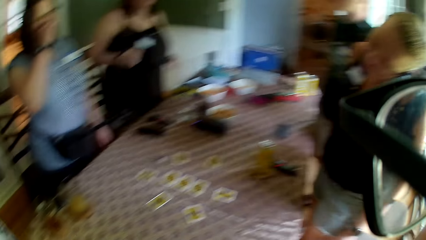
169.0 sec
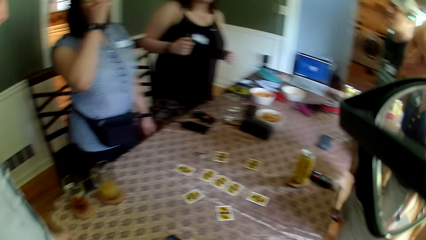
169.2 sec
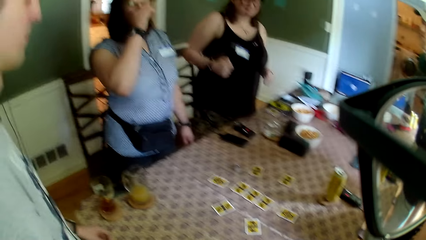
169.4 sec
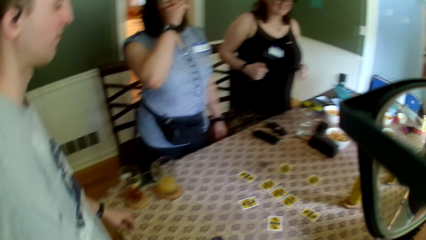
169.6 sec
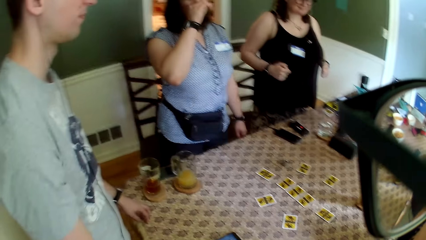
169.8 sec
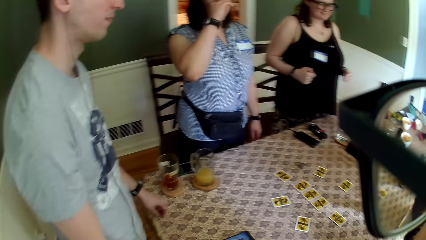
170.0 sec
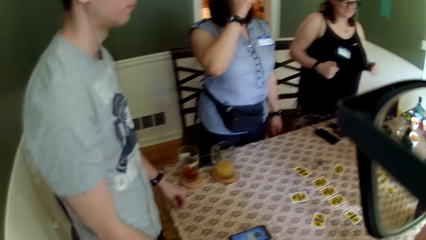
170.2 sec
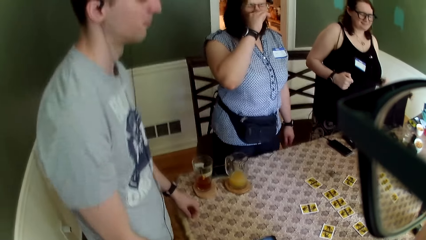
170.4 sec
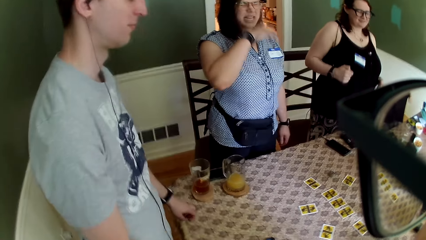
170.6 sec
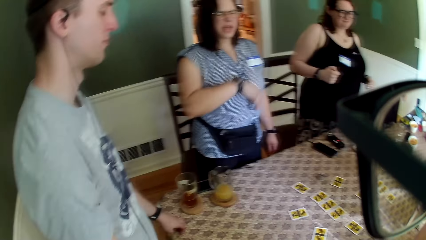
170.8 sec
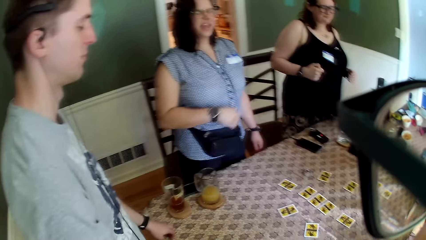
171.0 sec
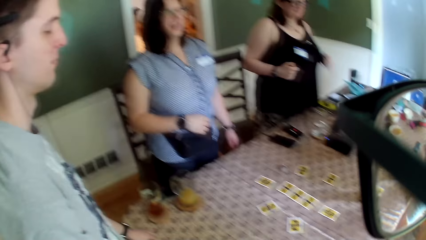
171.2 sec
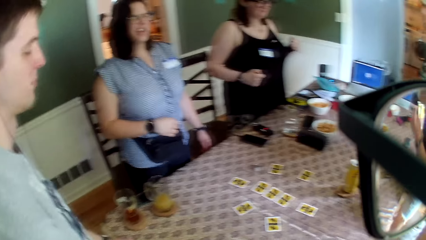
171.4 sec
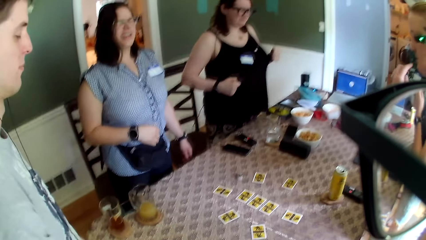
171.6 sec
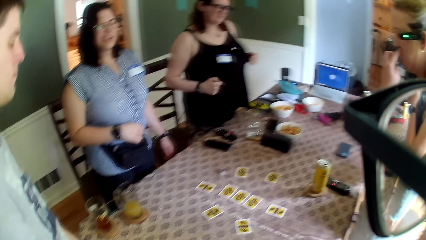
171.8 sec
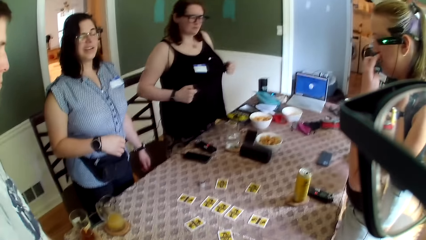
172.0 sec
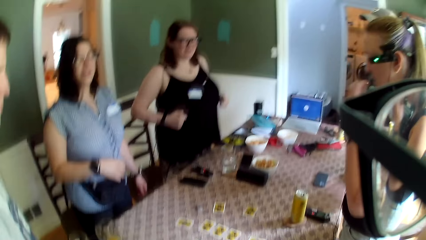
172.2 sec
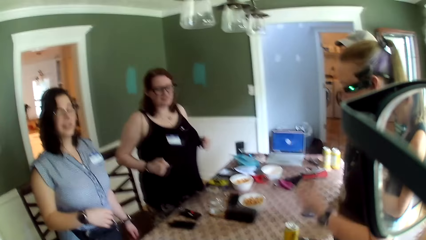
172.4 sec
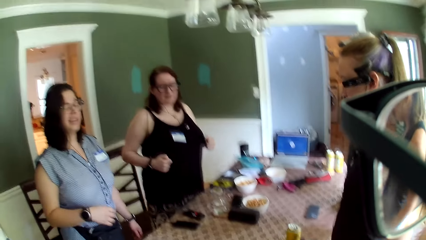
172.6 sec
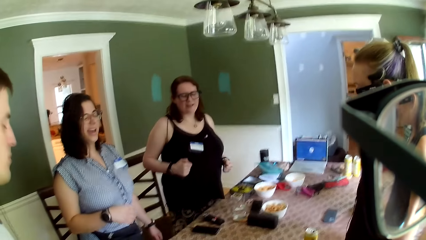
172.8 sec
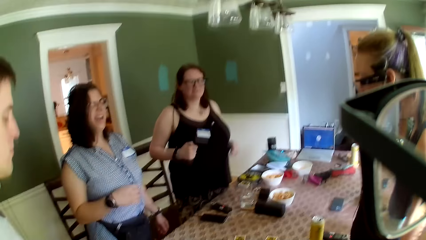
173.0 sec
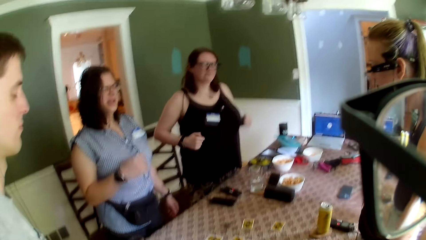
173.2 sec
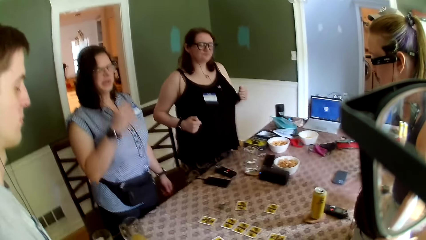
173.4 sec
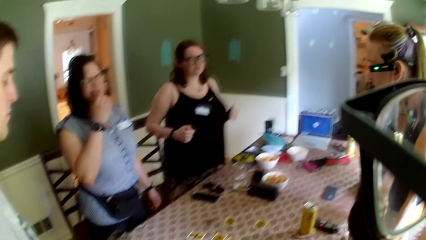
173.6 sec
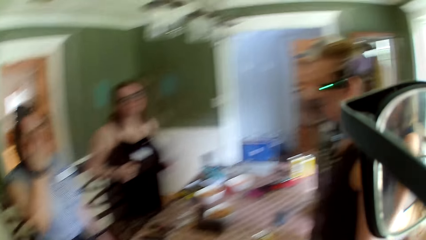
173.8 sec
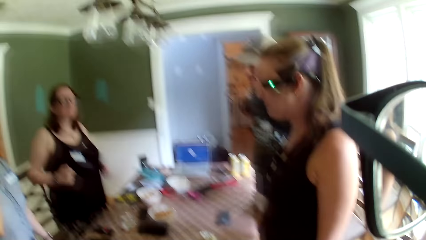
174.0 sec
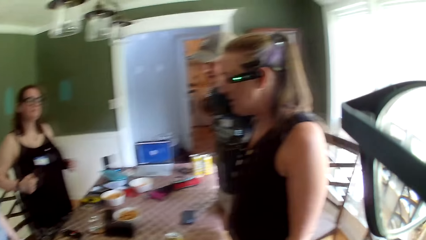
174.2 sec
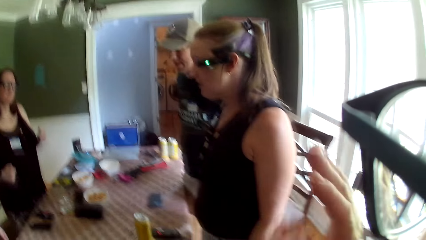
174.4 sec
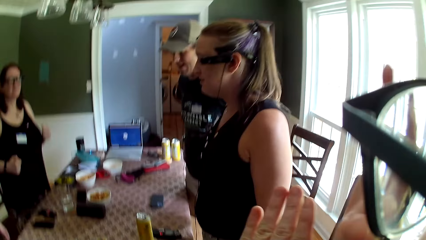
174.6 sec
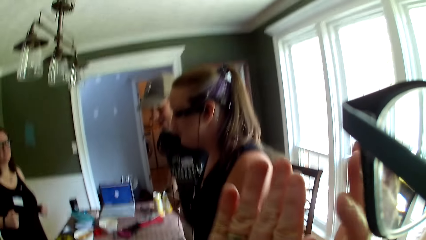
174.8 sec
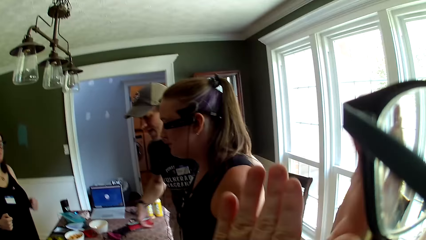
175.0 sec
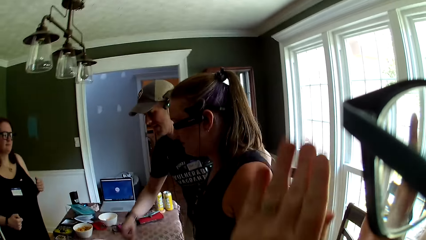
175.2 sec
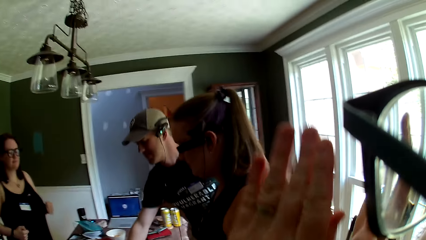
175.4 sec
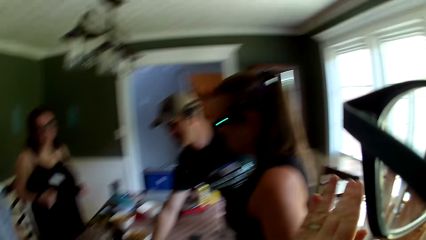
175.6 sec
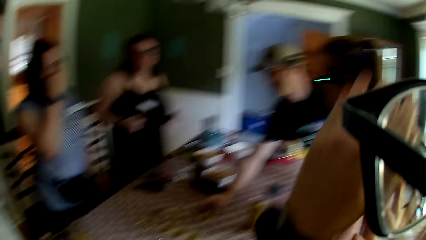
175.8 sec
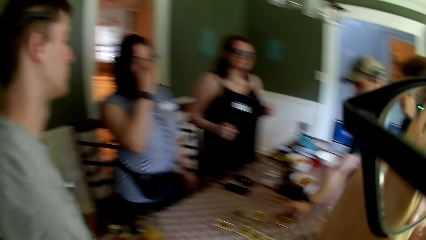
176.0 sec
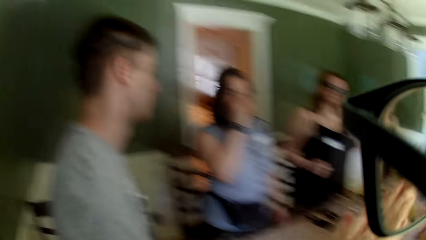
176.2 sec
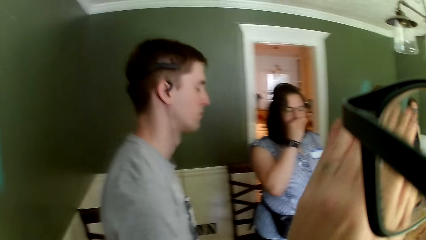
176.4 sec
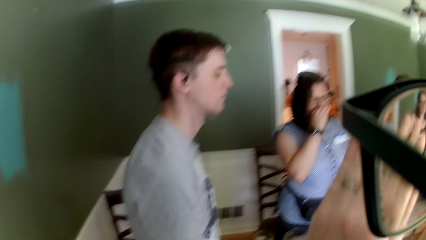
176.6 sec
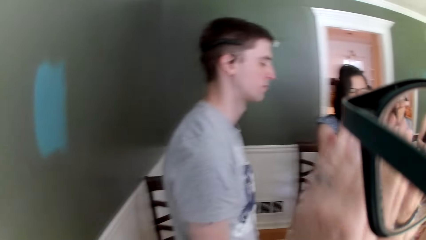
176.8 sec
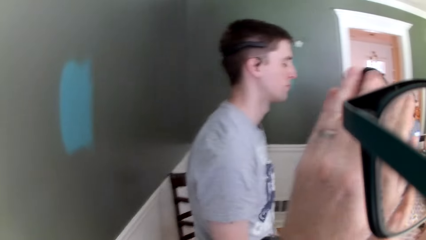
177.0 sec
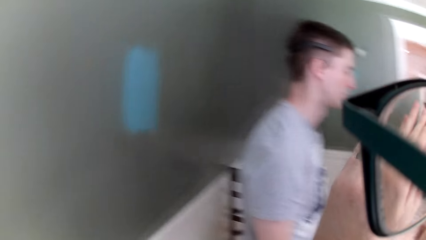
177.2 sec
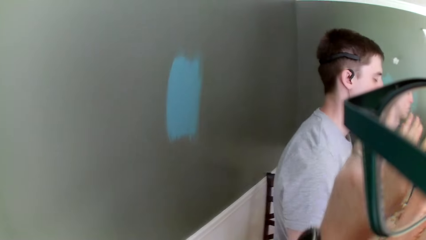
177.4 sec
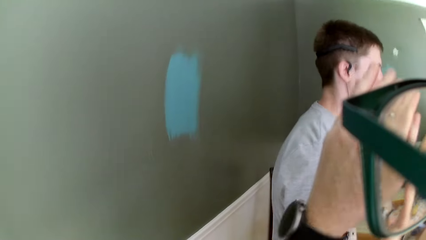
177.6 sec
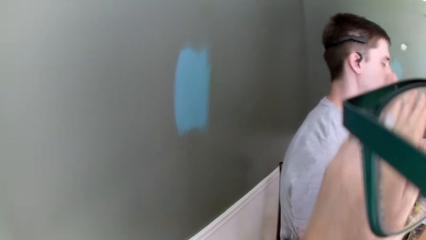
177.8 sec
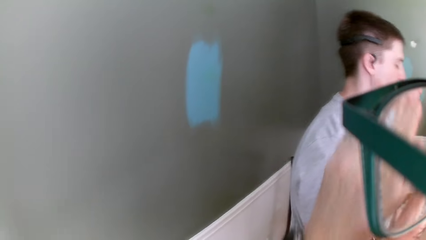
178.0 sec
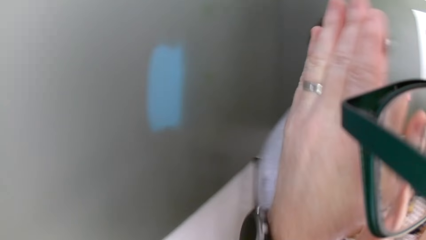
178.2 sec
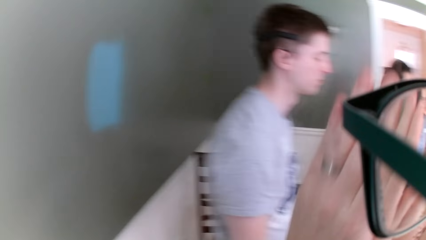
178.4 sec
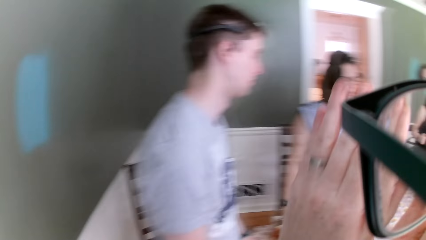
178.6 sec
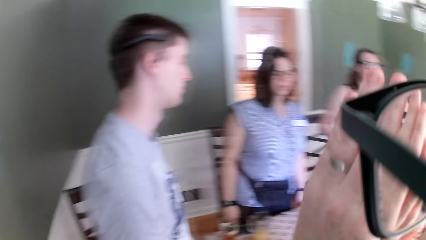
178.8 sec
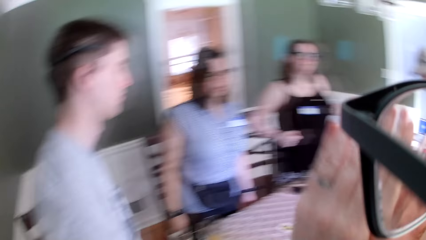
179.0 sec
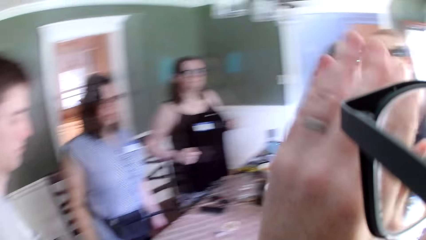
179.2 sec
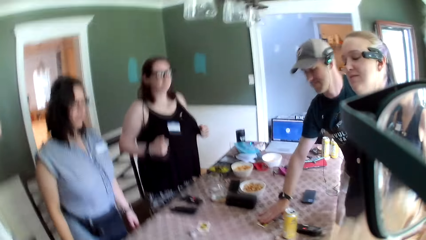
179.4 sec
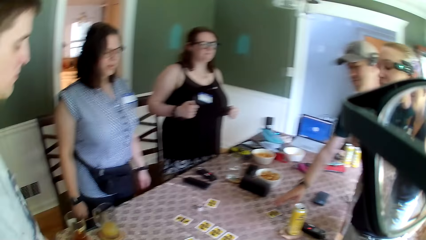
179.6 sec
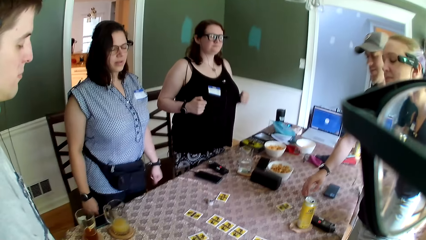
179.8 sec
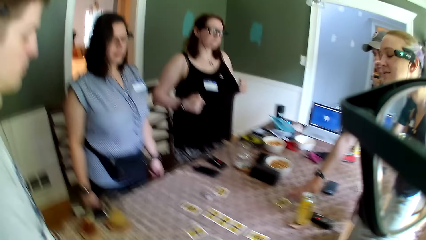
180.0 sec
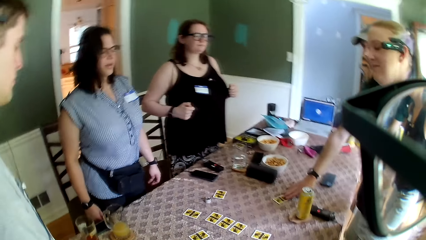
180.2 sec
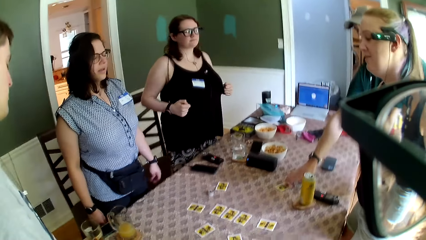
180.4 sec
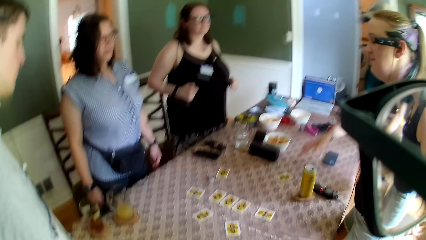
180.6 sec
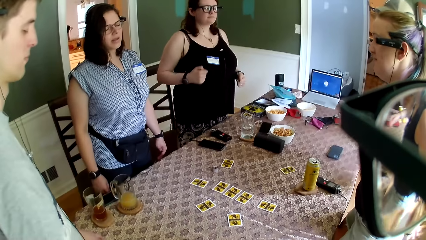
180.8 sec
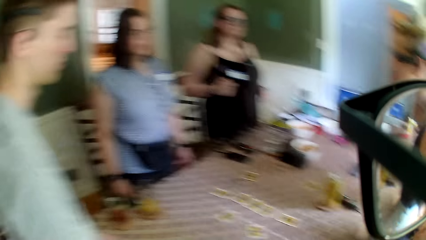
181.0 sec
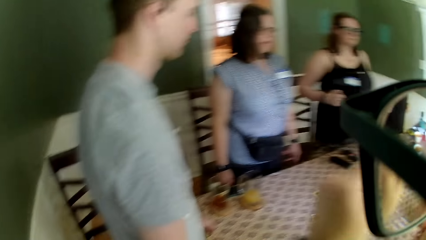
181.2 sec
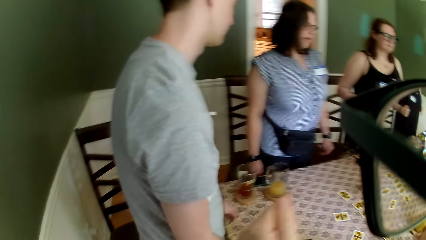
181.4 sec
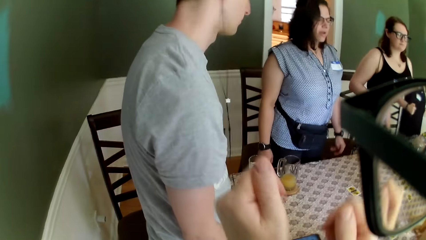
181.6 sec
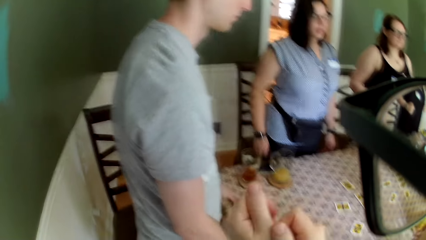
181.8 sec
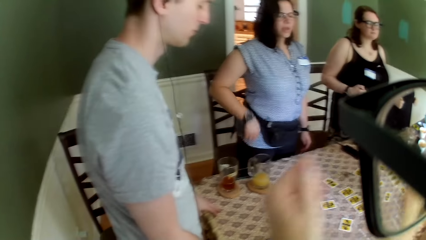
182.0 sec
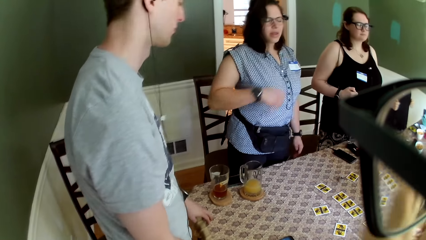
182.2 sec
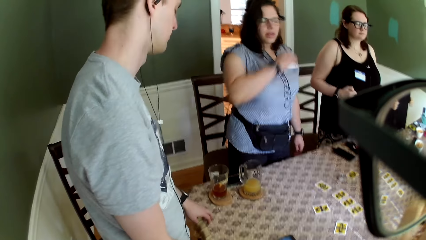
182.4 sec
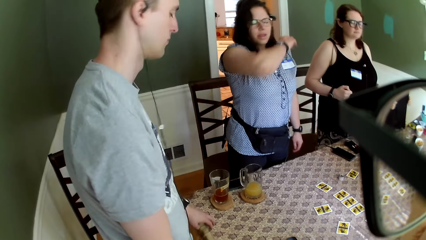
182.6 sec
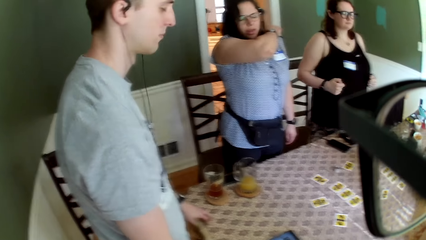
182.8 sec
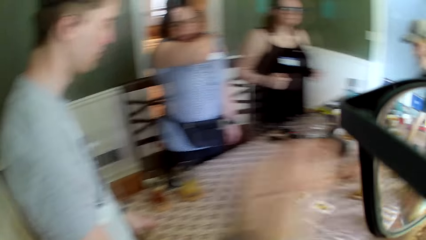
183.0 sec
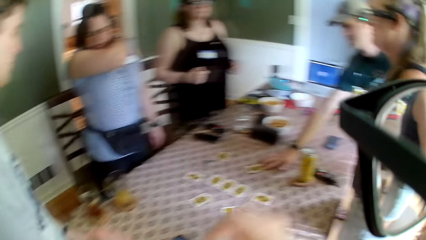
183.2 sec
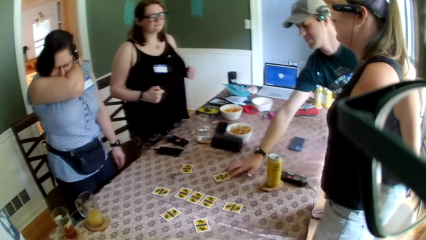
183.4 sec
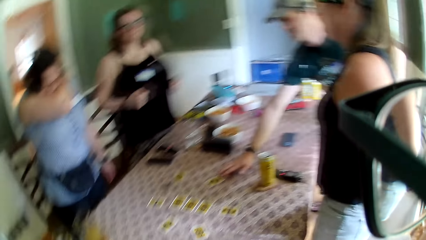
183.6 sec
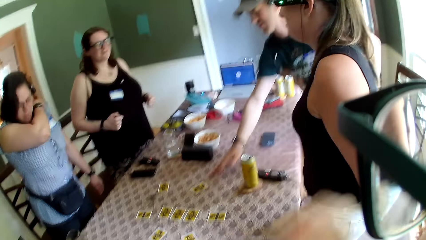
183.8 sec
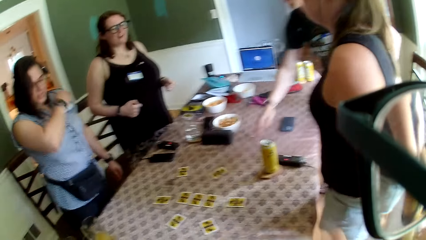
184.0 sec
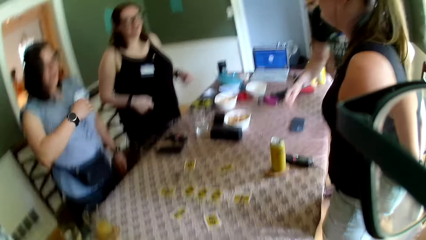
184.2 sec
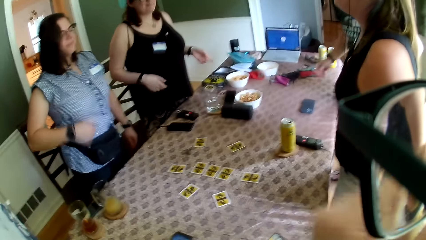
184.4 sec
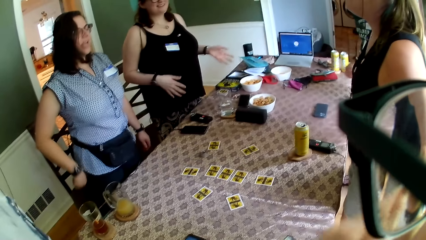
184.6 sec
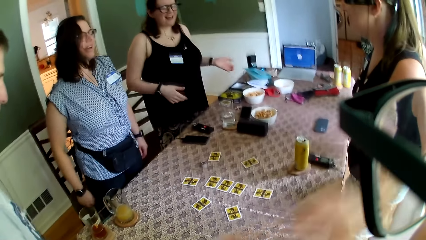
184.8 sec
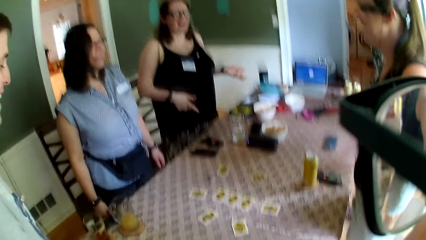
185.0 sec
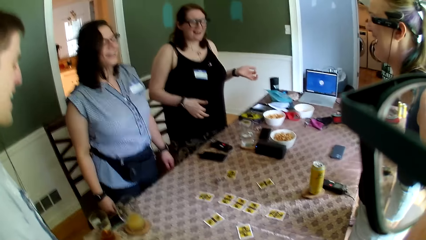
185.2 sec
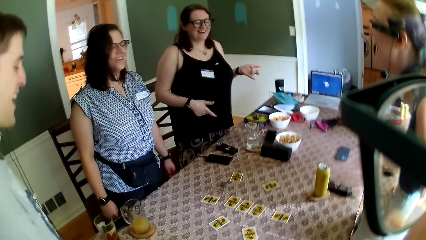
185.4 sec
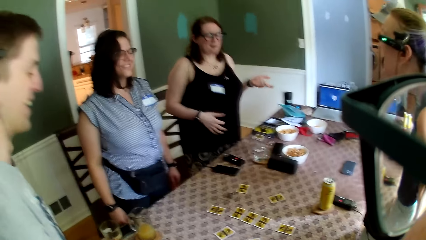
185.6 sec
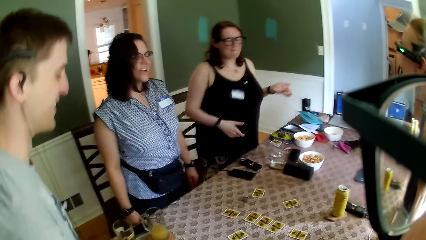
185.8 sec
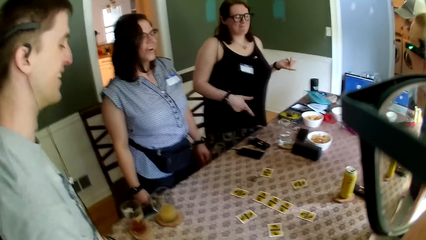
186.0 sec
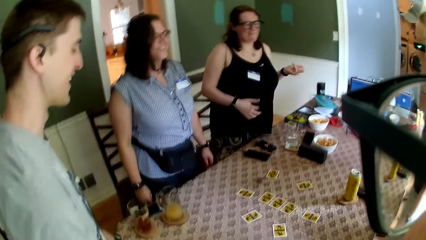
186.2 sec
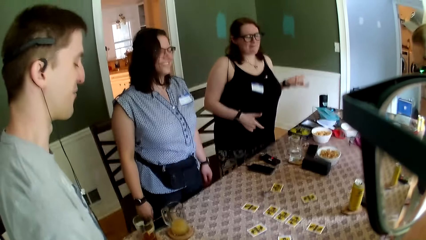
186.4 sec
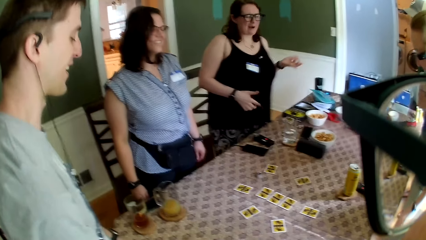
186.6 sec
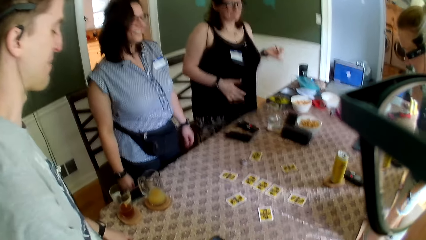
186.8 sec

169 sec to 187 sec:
A woman adjusts her glasses with her right hand. A man dances to the sound. Another woman touches her face with her left hand. The first woman touches her face with her right hand. The camera wearer dances to the sound in the room. Another man touches a card on the table with his right hand. The second man touches a card on the table again. The first woman covers her face with her right arm. The second man adjusts a card on the table with his right hand. The first woman dances to a sound. A third man dances in the room.
